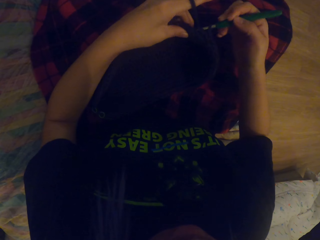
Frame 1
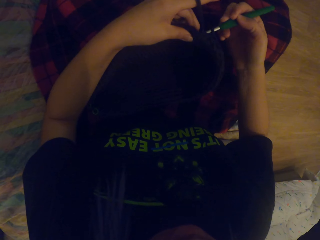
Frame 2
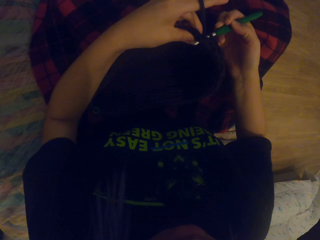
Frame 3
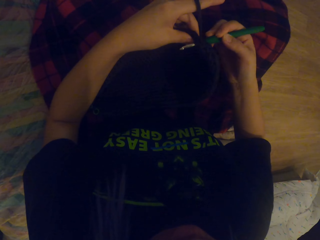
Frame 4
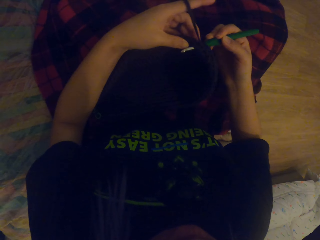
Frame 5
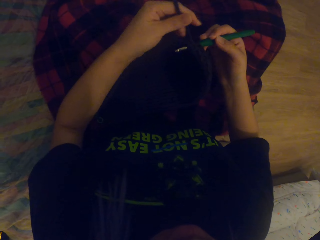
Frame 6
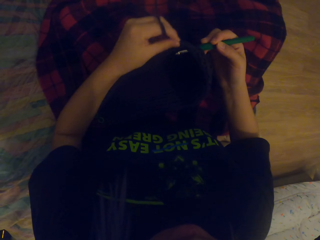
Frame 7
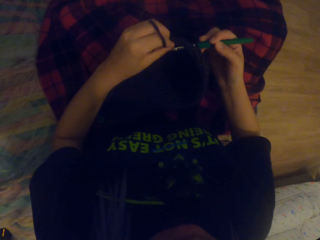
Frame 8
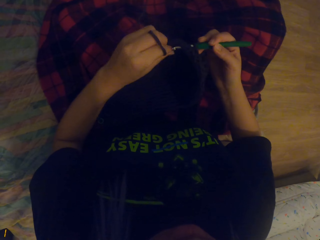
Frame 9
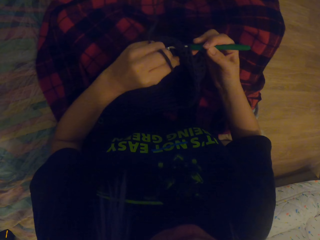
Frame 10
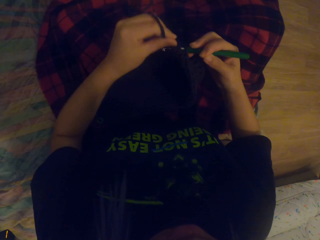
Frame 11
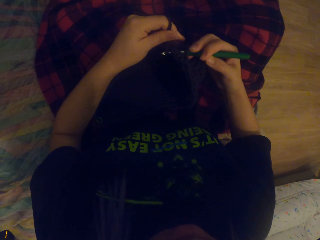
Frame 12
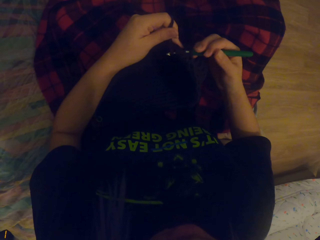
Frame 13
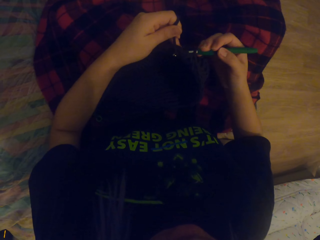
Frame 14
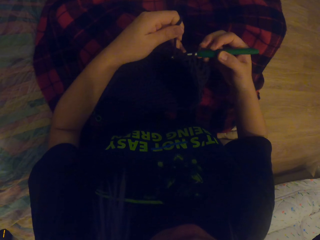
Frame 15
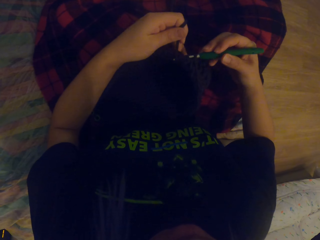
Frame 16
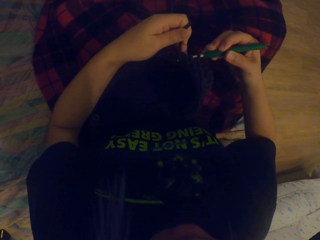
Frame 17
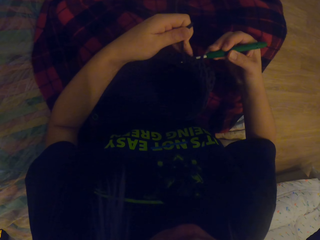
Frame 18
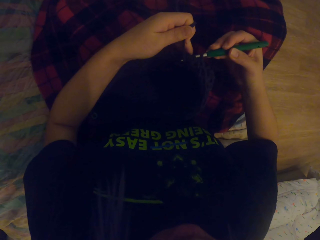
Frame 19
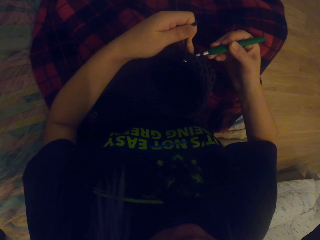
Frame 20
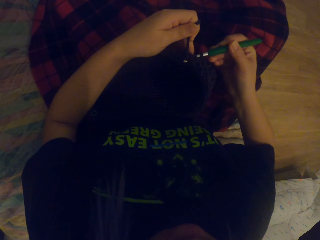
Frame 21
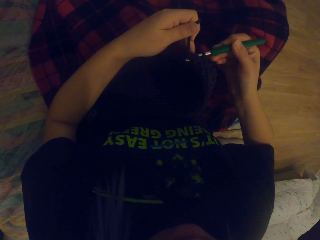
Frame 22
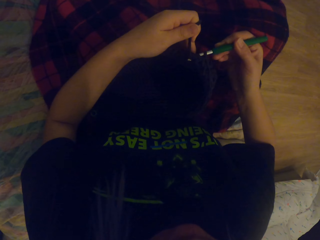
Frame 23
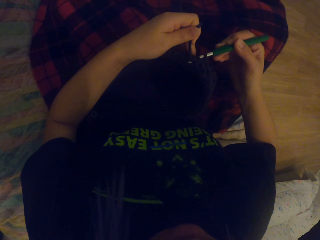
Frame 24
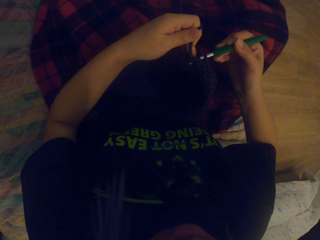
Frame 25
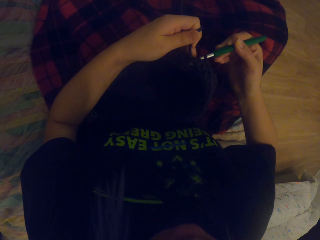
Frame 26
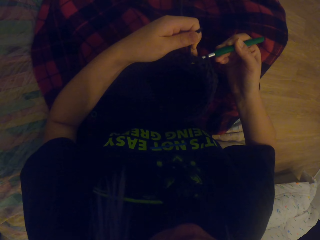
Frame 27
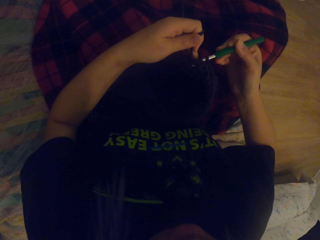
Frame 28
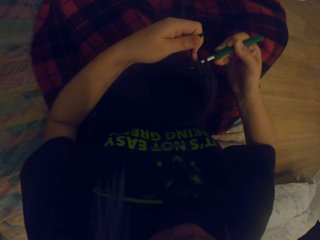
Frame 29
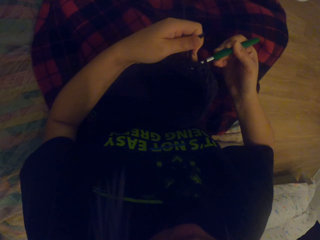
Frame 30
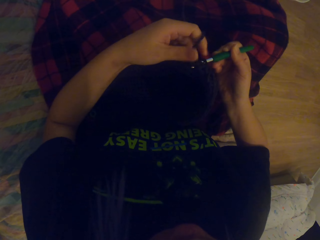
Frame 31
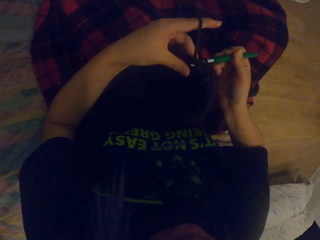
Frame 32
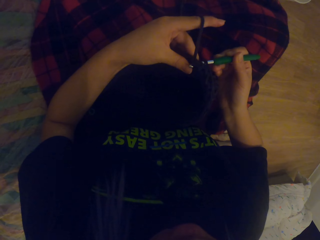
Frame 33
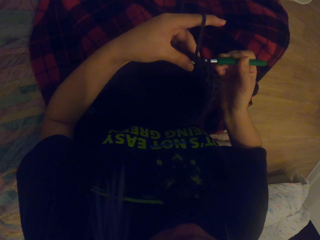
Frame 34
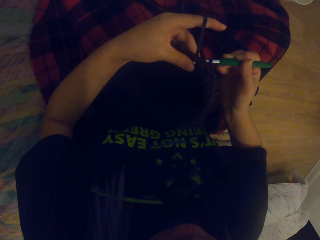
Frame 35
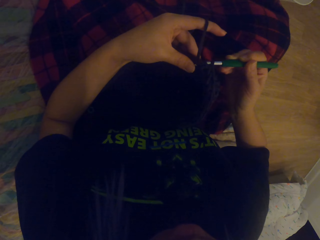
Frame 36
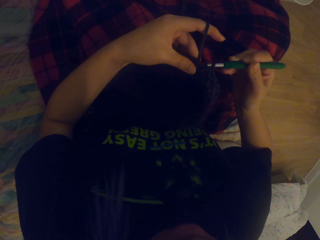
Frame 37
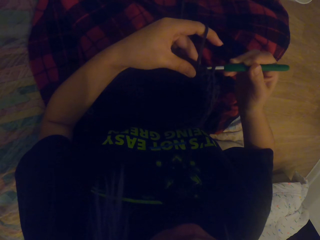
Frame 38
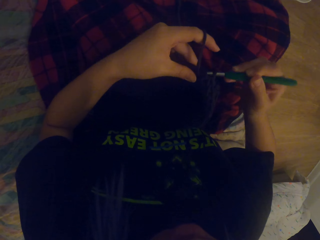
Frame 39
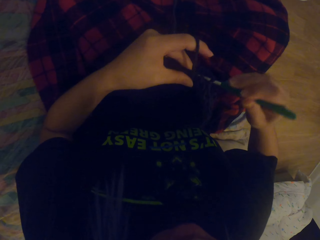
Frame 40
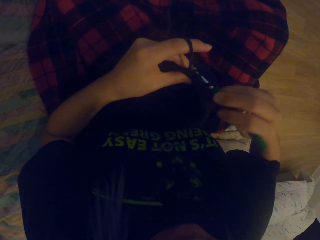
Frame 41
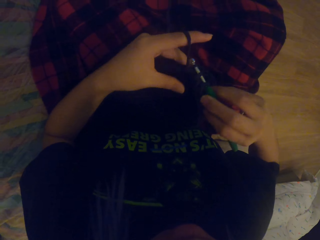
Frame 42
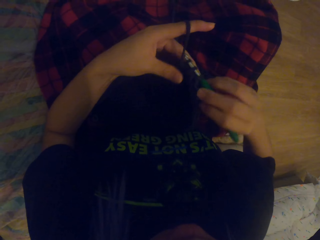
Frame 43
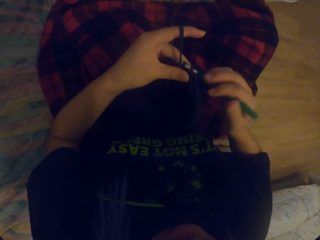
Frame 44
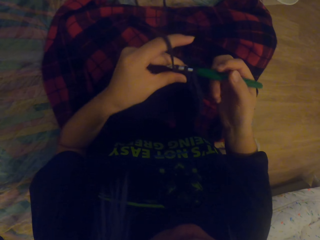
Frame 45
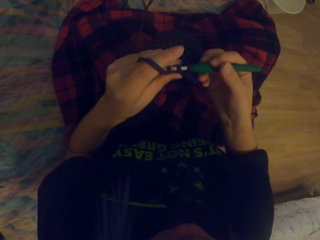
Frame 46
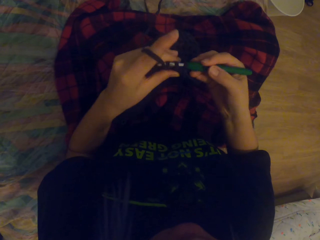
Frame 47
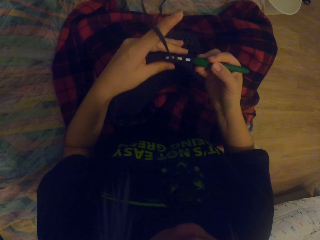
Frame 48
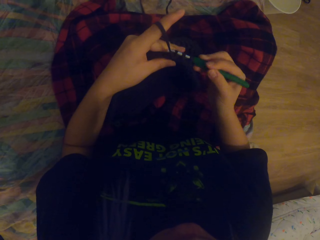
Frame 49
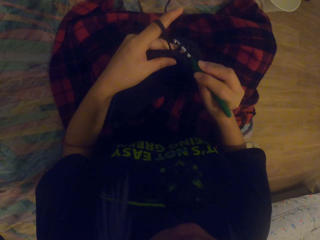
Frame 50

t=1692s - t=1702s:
The camera wearer crochets the yarn with a crochet hook. They crochet the thread out.

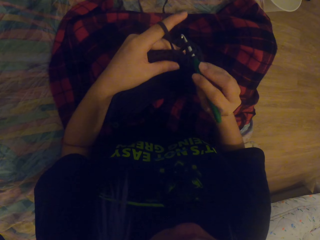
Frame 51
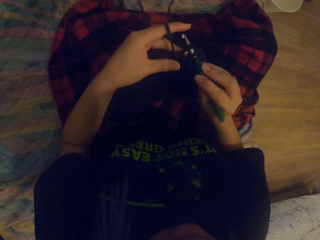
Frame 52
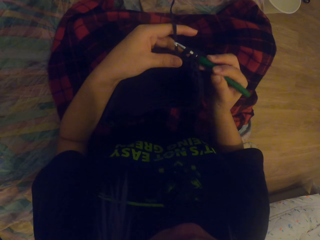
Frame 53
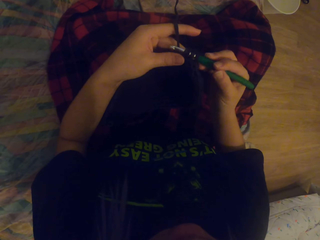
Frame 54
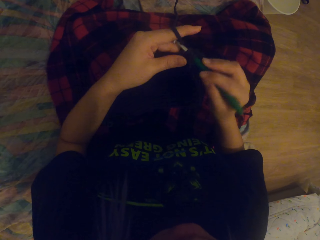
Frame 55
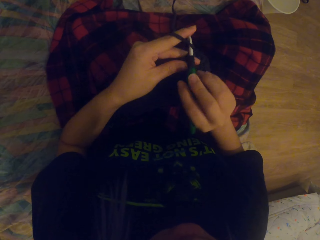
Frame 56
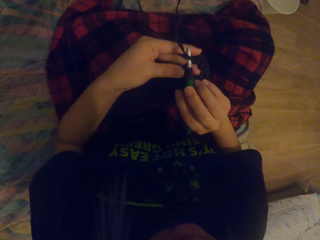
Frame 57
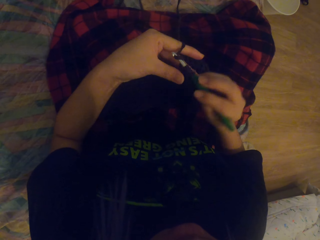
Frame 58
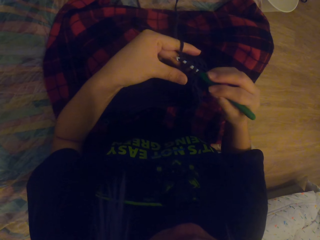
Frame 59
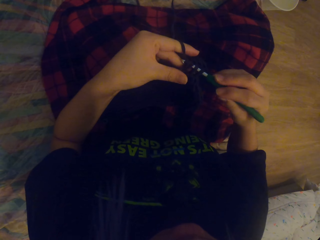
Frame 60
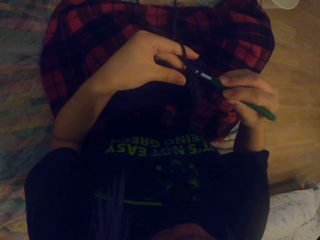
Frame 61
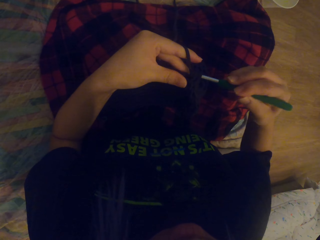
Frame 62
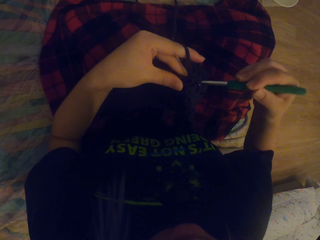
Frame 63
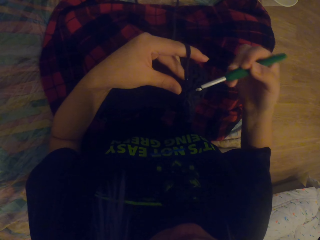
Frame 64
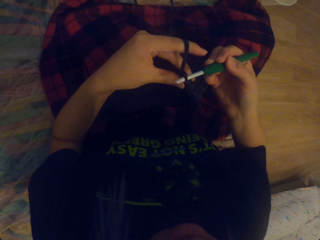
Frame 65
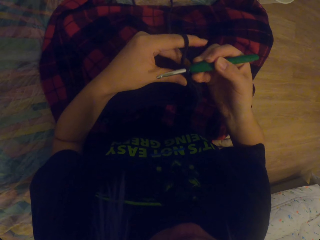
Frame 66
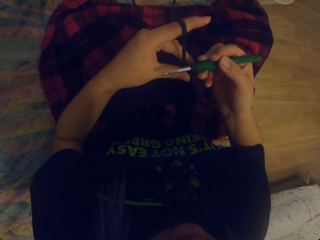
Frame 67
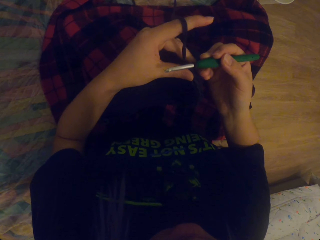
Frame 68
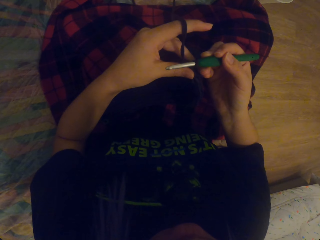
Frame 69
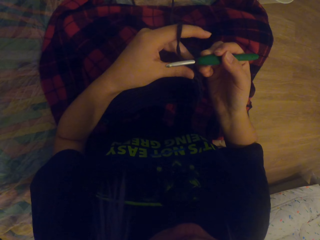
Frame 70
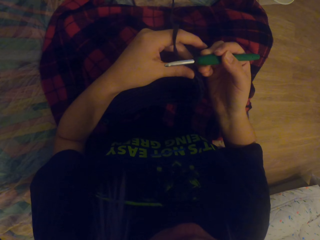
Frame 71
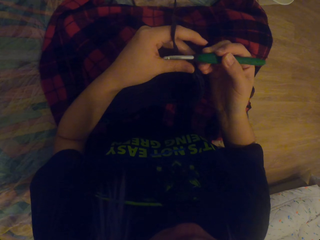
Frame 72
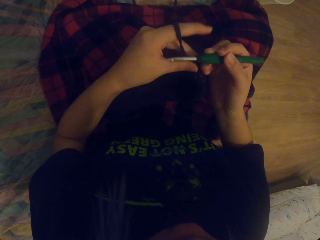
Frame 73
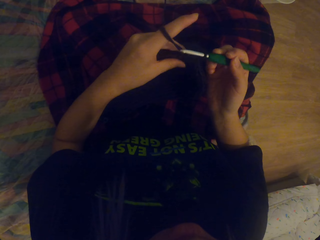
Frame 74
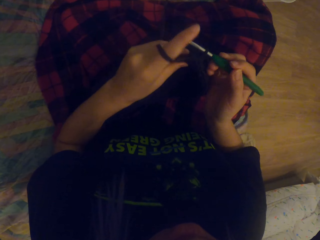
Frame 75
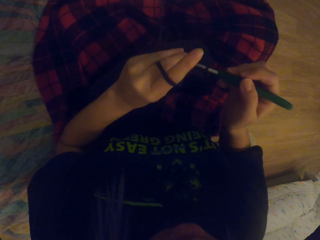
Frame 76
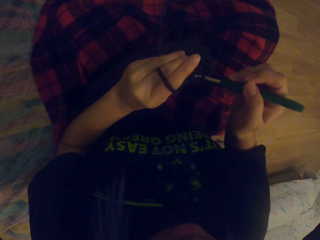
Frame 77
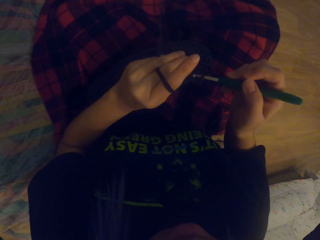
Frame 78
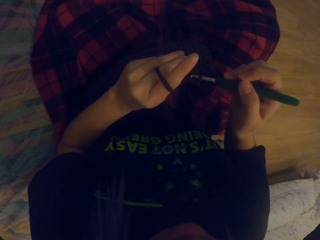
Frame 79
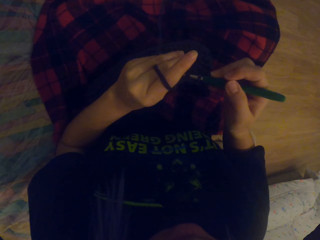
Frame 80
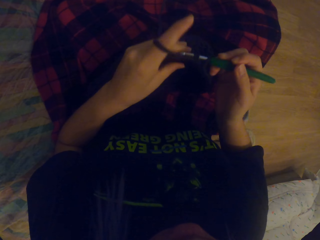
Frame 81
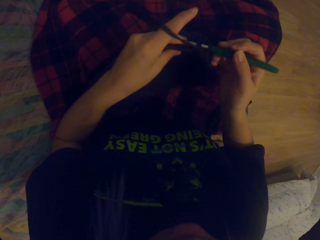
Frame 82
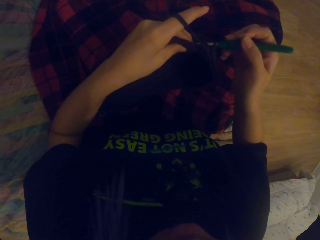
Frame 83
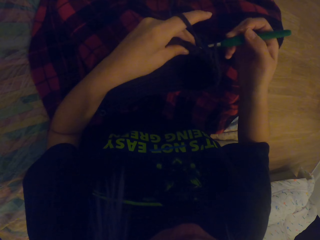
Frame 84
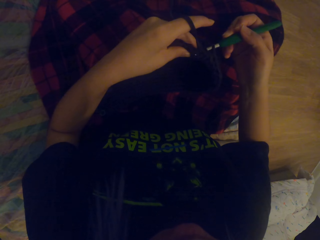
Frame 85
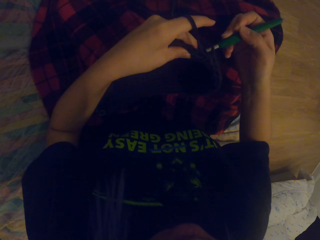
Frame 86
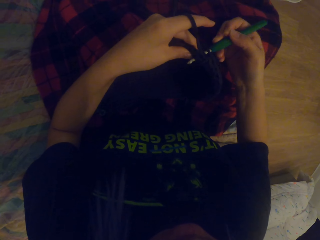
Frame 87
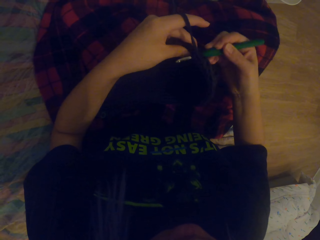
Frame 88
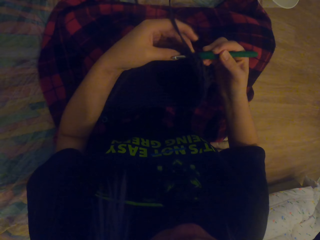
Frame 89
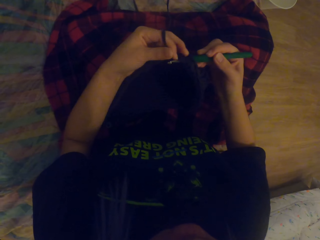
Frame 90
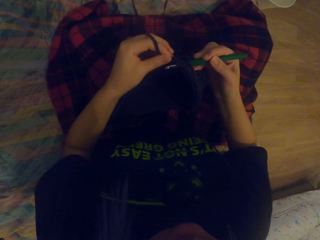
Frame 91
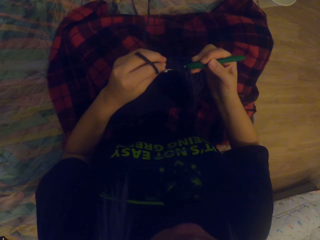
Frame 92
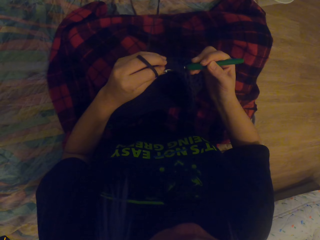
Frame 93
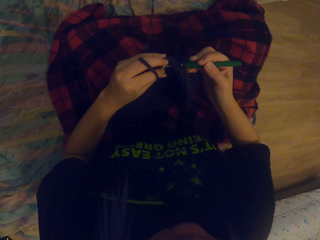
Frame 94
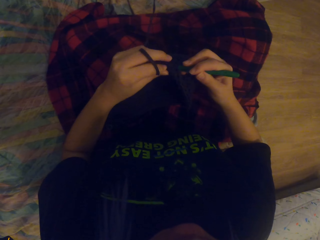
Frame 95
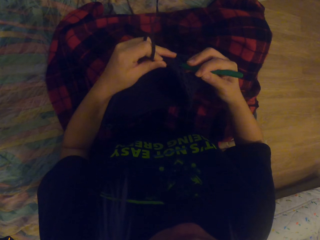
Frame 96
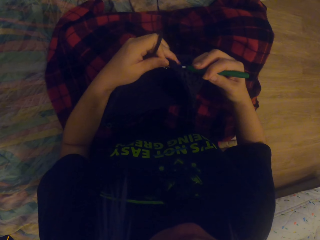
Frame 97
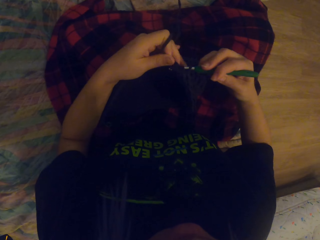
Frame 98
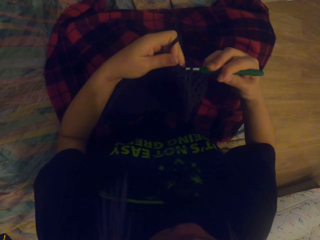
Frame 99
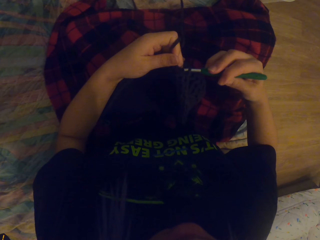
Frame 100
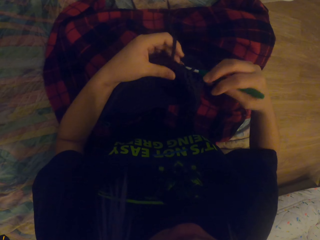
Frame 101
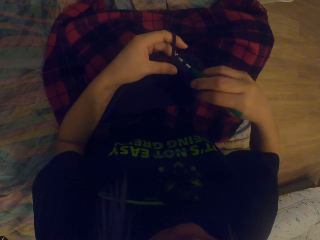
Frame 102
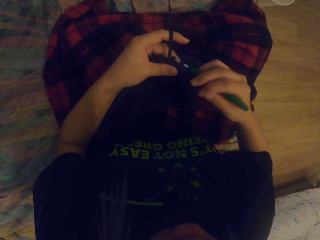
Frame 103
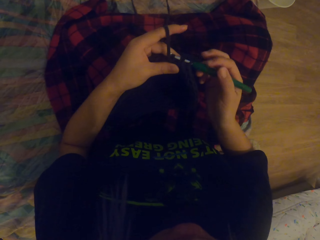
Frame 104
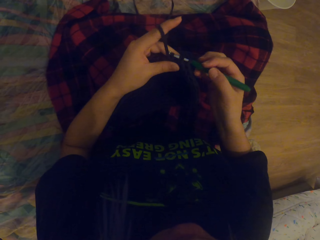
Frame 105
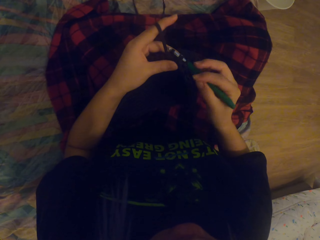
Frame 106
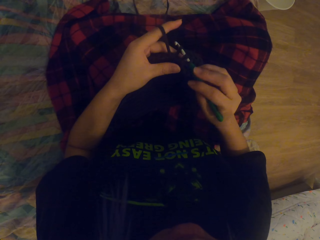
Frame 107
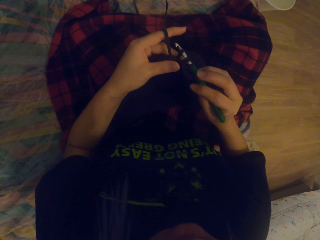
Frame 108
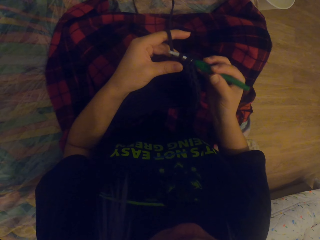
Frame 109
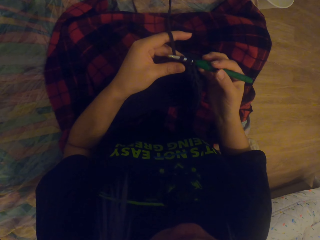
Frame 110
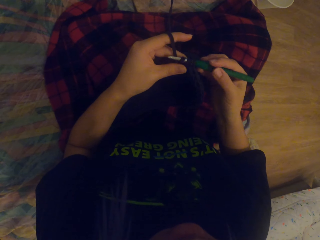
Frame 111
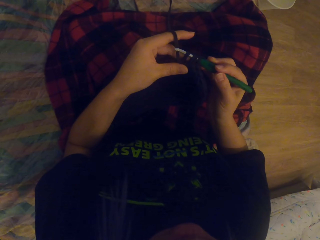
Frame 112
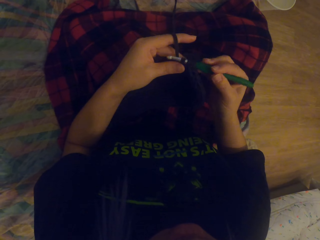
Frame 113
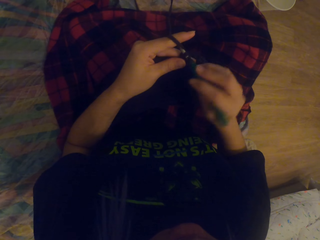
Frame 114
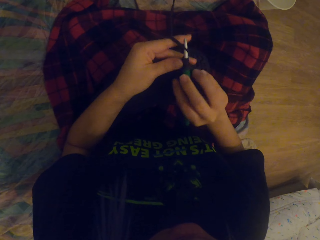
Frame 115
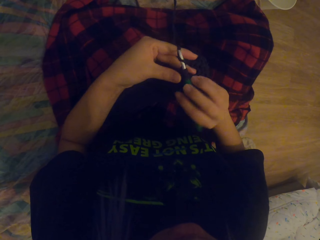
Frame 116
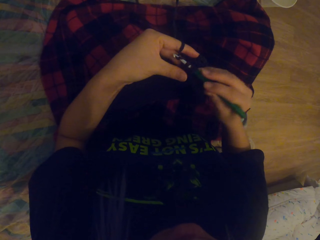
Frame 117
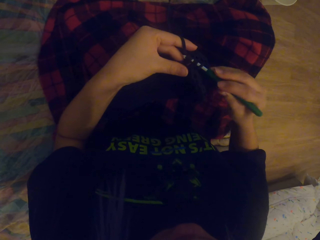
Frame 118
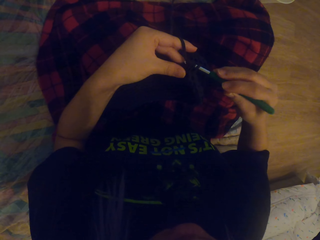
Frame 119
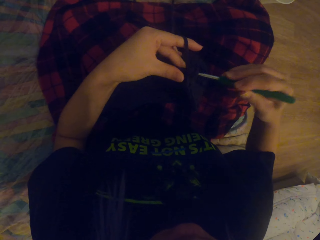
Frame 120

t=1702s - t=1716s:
The camera wearer crochets the thread out. They pull up the crochet. They crochet the thread in. They fold a string on a crochet hook. They crochet the yarn with the crochet hook.
